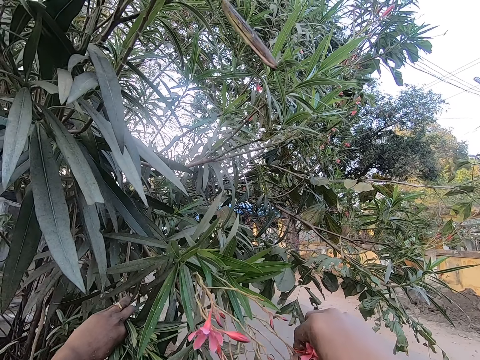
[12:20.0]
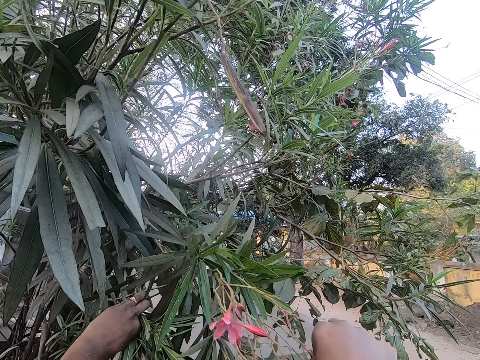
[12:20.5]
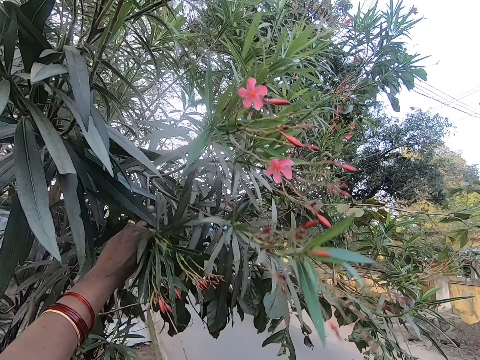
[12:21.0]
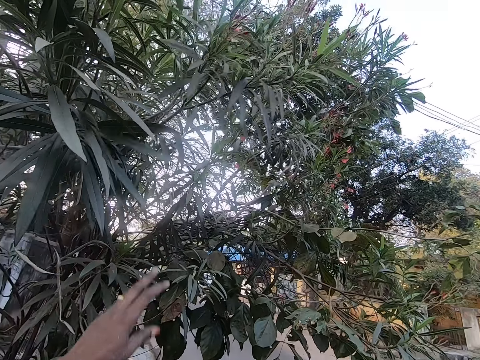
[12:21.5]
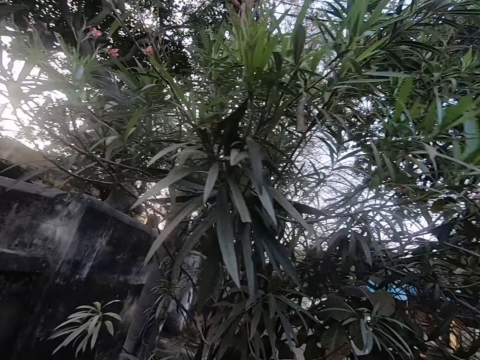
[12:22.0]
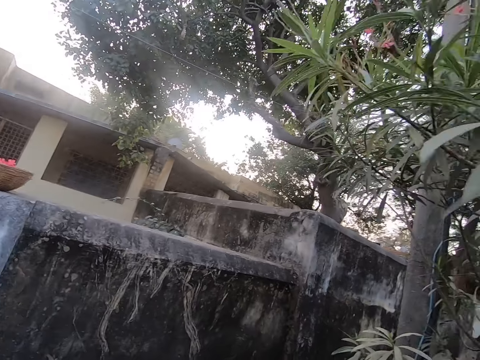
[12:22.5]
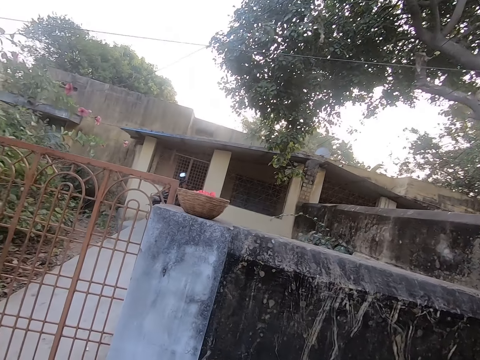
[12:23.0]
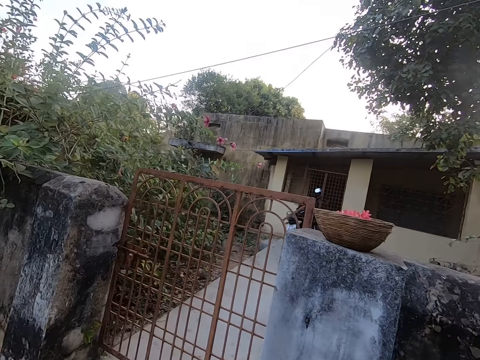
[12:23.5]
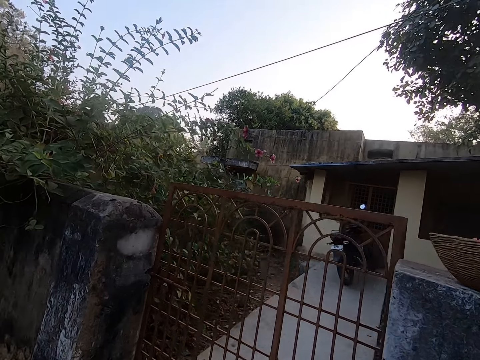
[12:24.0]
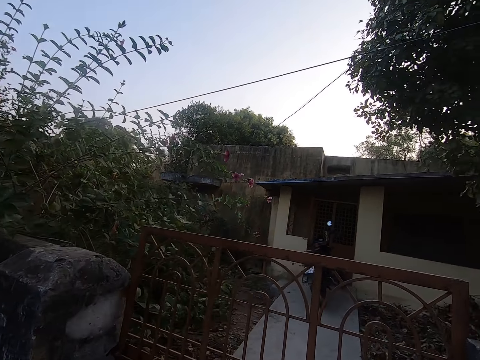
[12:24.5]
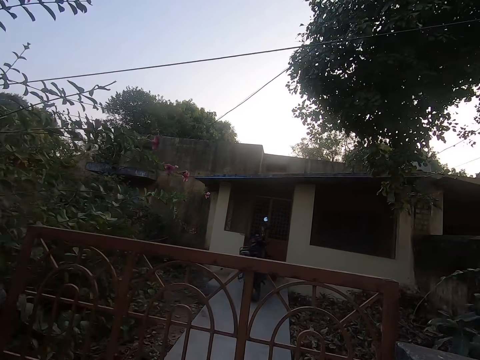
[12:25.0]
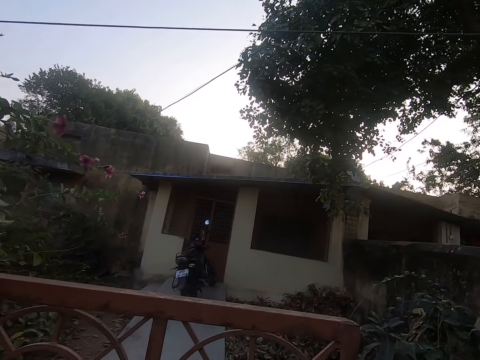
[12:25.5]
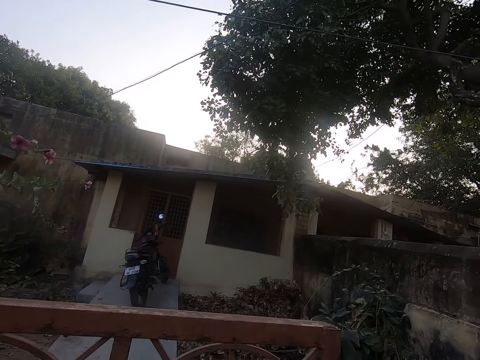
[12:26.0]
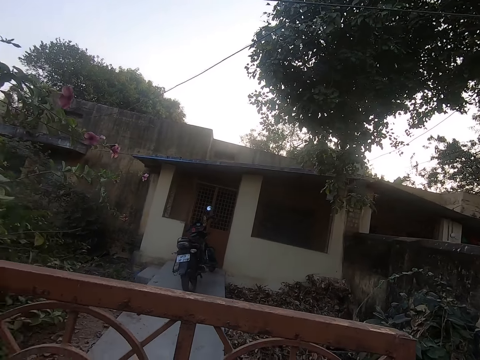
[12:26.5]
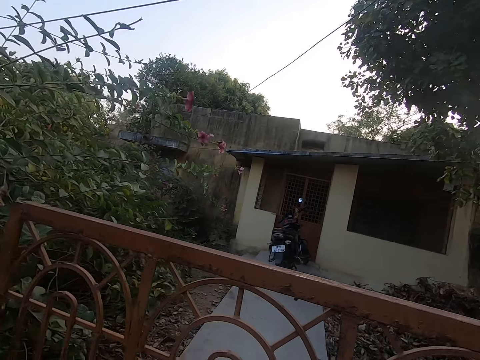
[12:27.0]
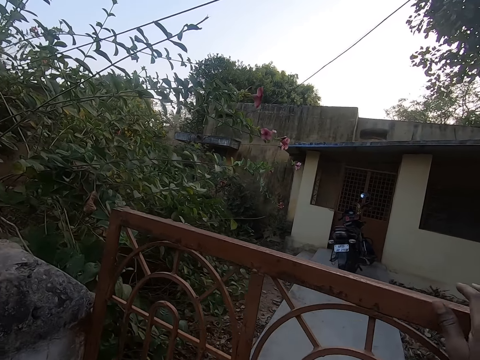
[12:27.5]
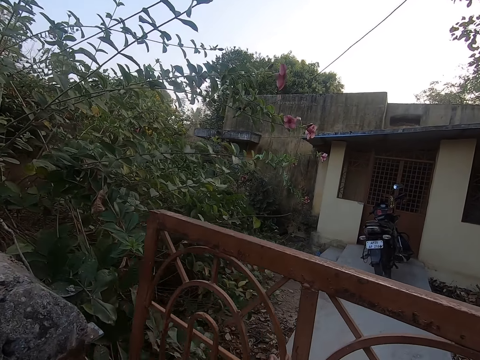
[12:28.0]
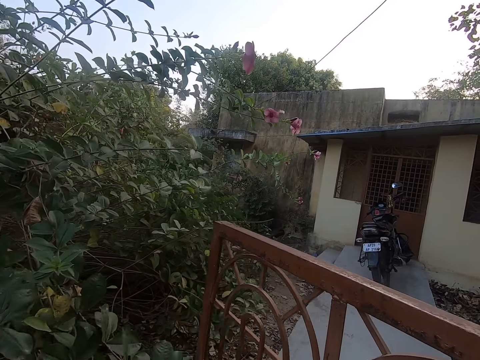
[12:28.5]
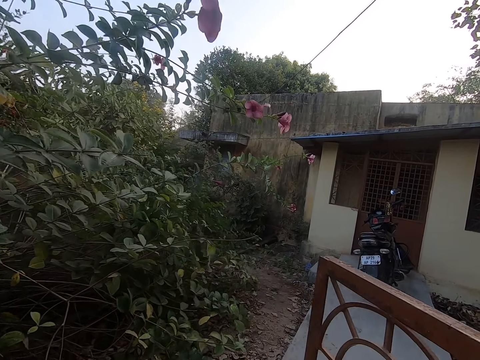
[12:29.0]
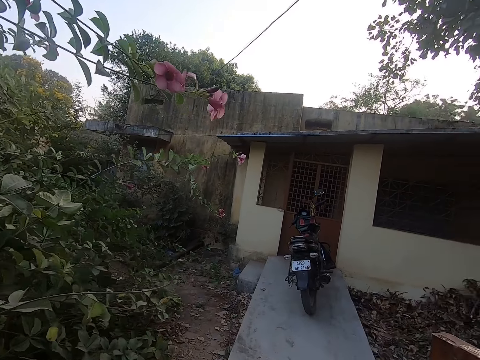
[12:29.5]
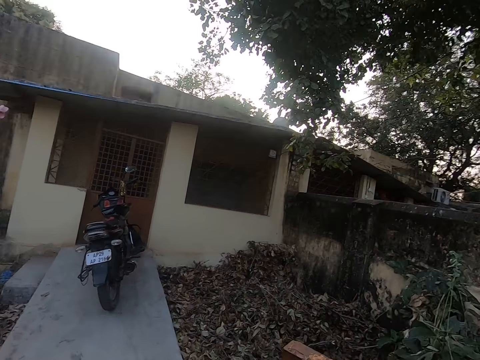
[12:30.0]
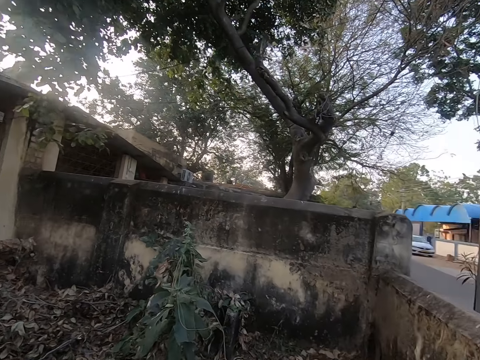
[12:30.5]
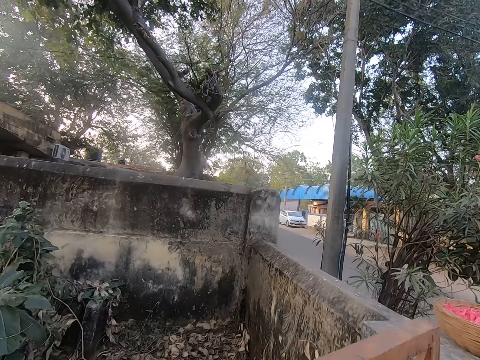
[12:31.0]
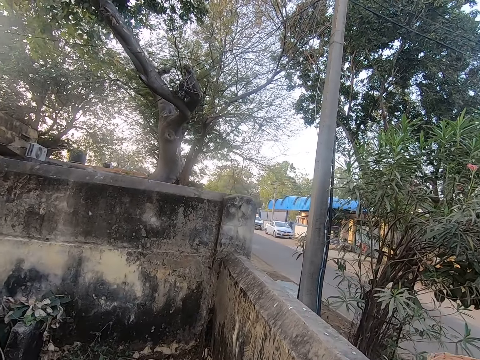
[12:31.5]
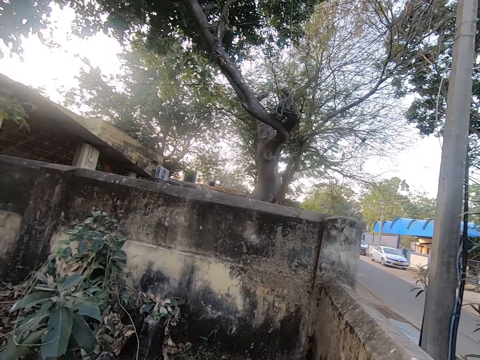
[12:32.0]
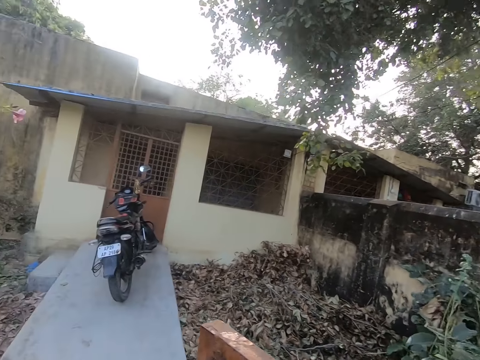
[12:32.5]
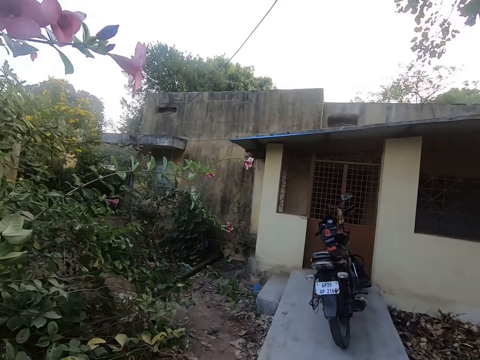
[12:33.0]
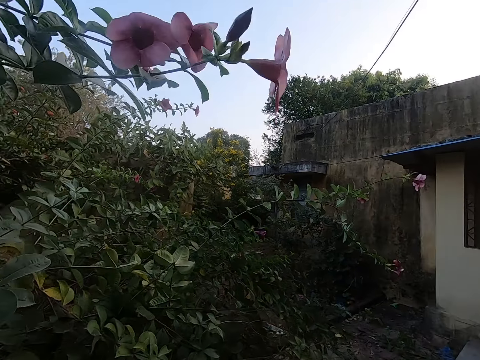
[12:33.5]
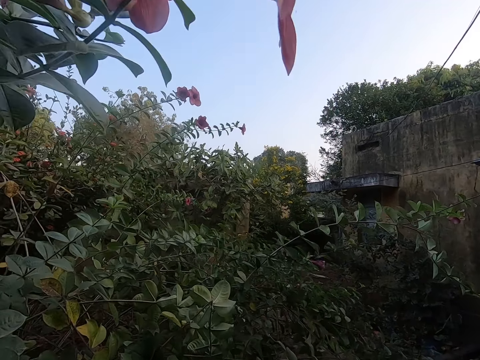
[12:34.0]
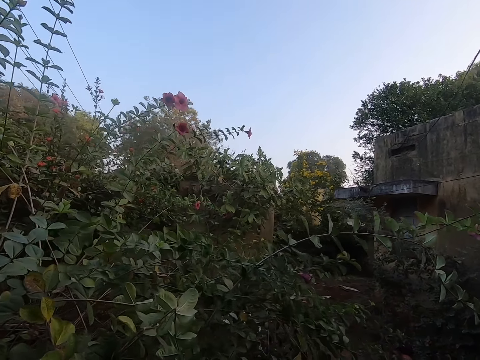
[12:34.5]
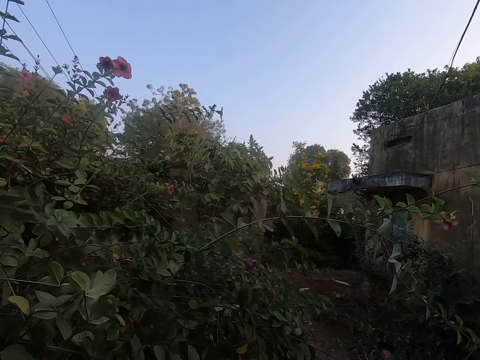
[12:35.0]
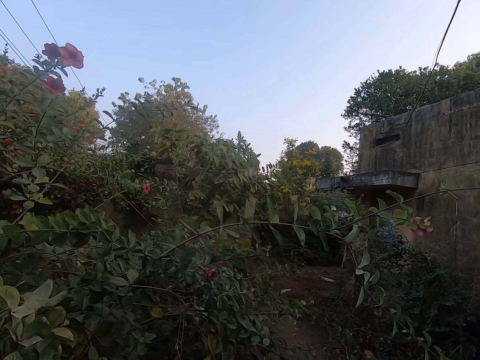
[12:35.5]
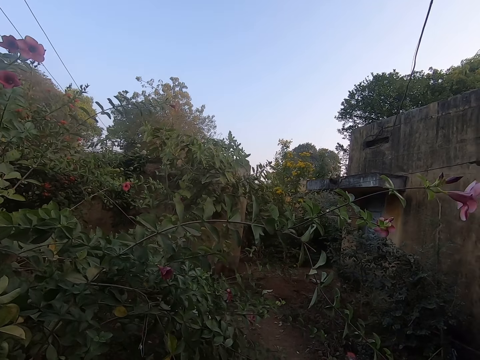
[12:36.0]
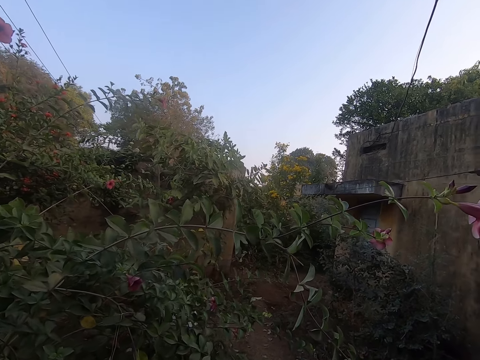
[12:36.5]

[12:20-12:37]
The camera wearer walks towards the gate. They open the gate. They take the basket. They look around the compound. They walk around.

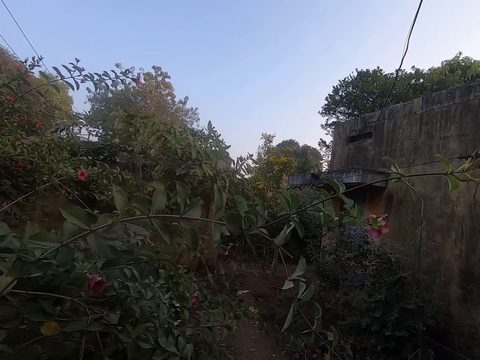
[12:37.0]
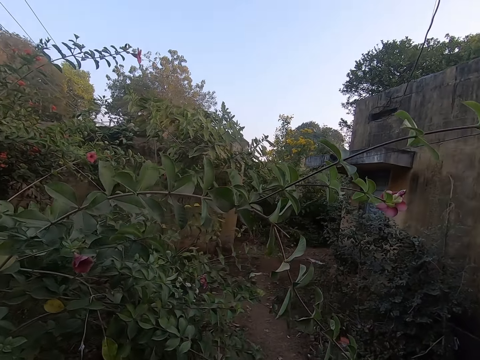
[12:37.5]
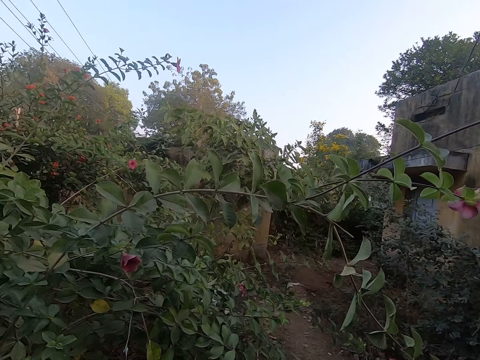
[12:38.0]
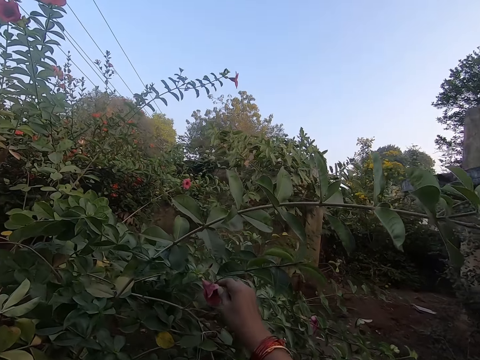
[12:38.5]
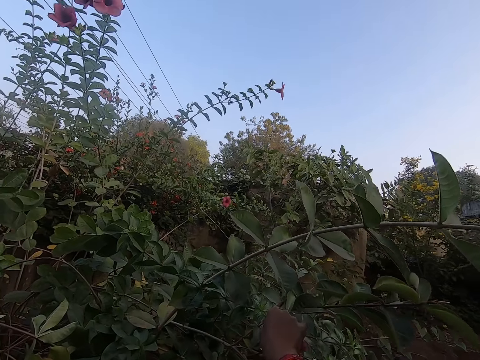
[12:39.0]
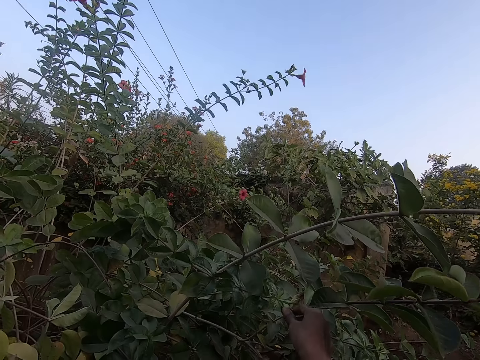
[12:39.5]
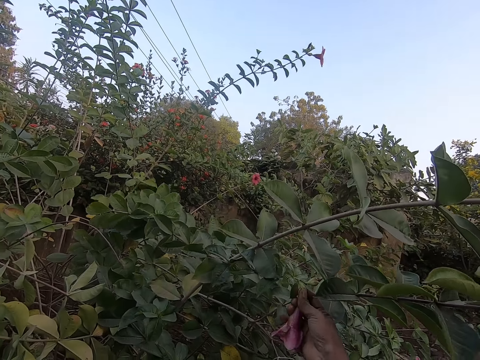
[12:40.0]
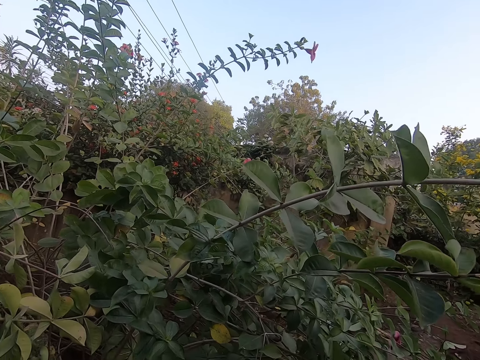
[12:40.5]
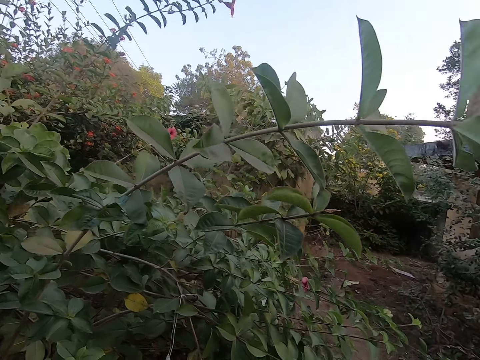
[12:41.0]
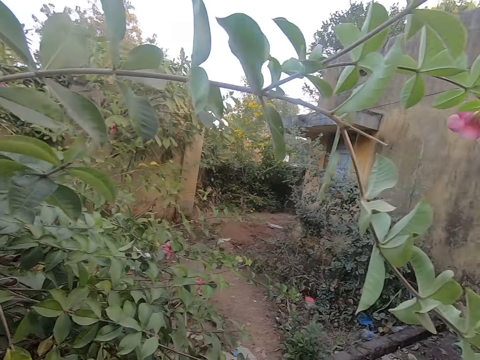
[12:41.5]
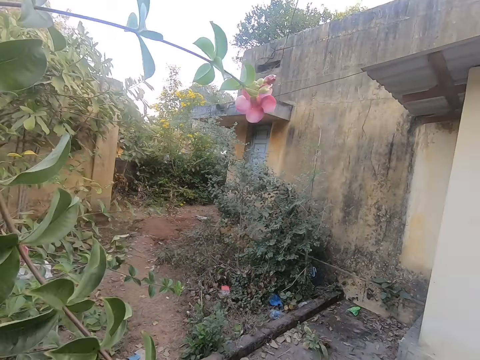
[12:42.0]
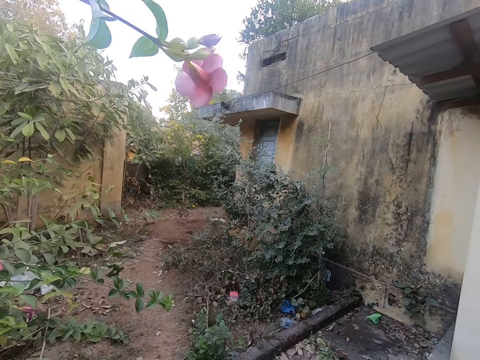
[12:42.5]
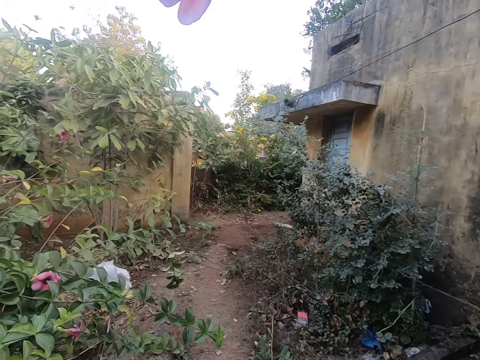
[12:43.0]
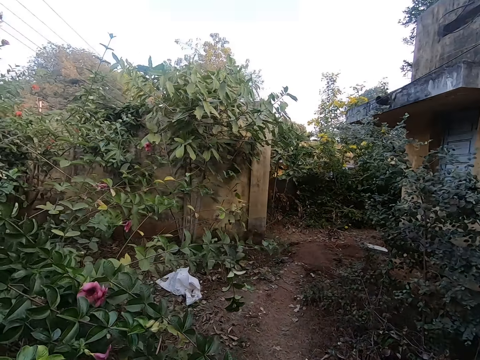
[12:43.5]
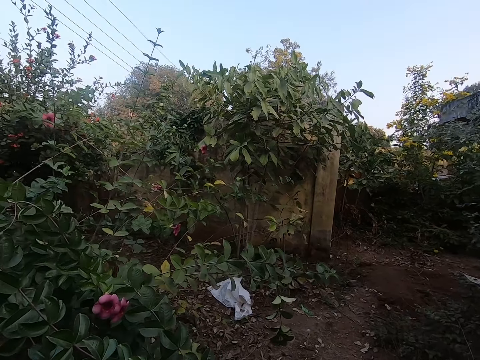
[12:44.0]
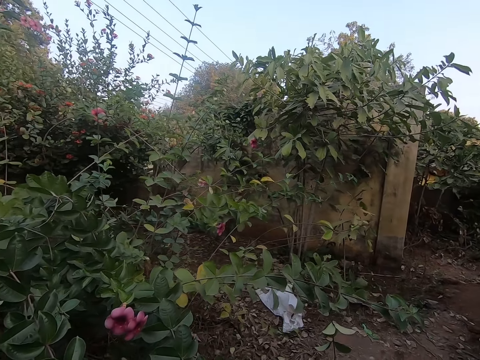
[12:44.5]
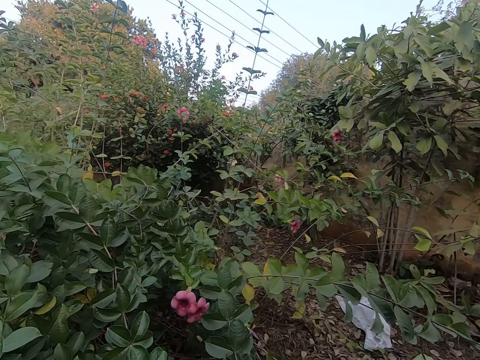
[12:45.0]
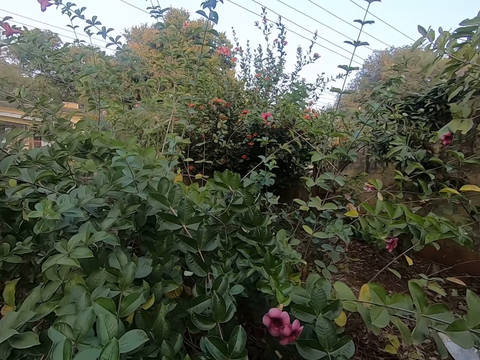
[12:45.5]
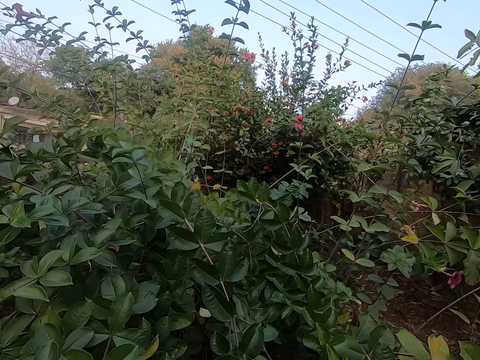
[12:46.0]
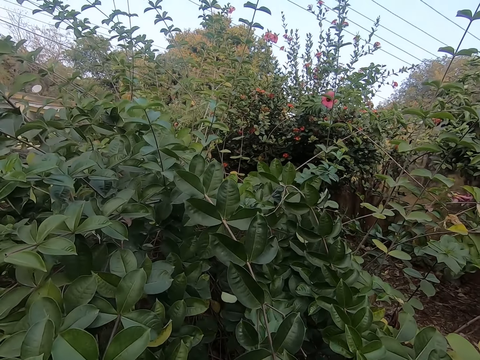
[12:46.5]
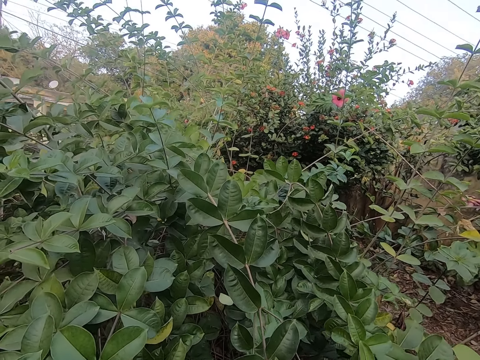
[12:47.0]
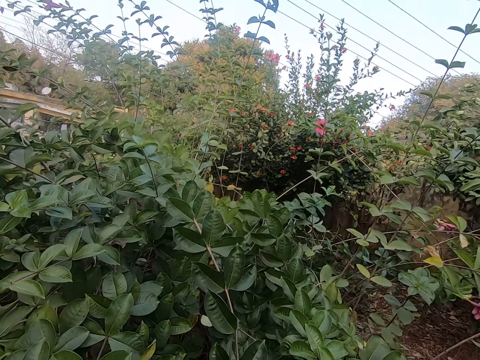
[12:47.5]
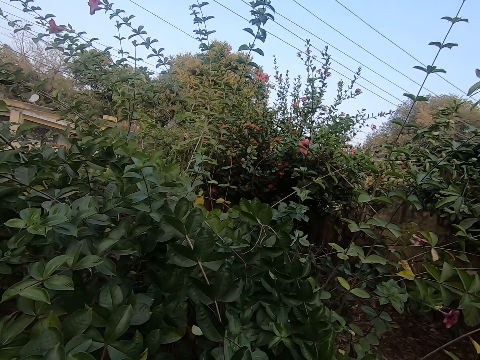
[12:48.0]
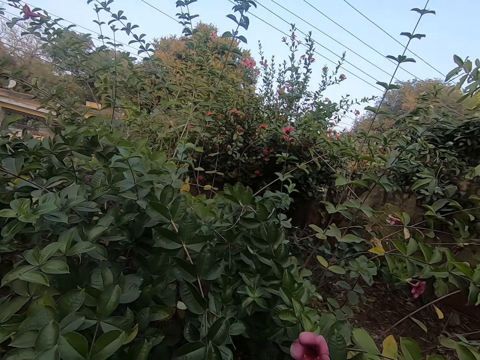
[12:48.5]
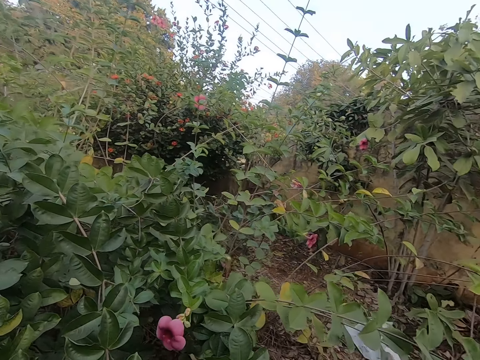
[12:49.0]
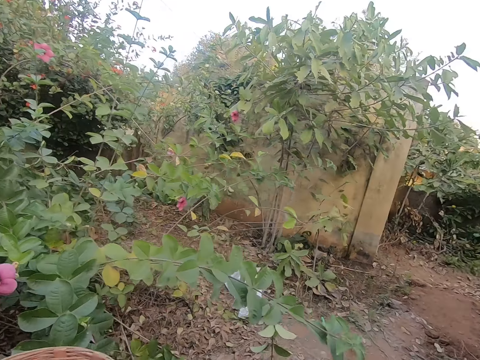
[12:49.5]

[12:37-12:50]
The camera wearer plucks a leaf or flowers from the tree. They walk around the garden. They pluck flowers from a tree. They touch a plant.
